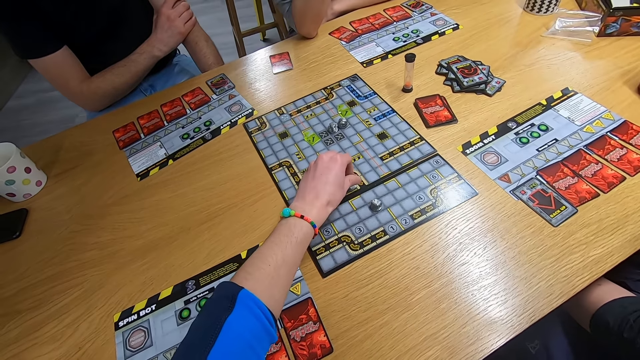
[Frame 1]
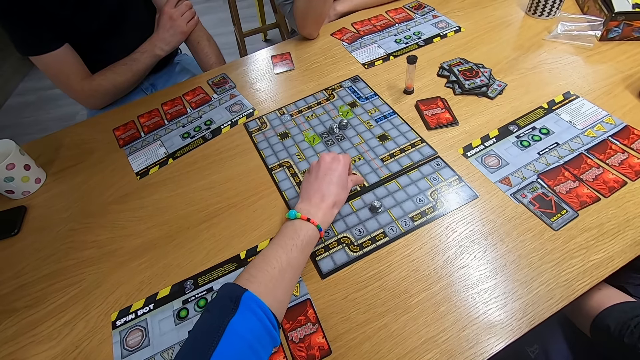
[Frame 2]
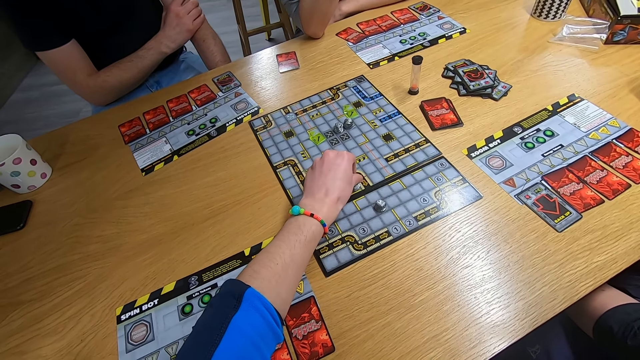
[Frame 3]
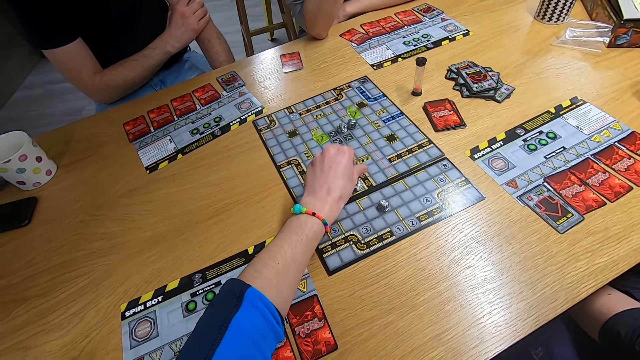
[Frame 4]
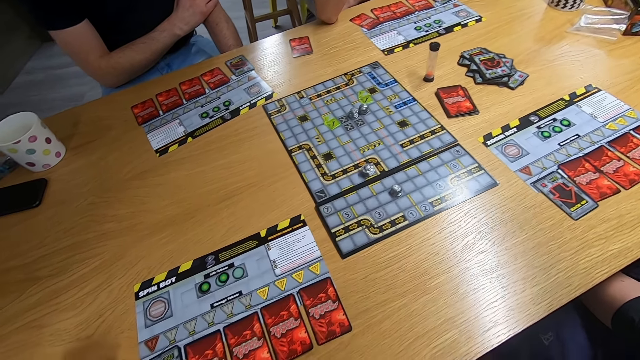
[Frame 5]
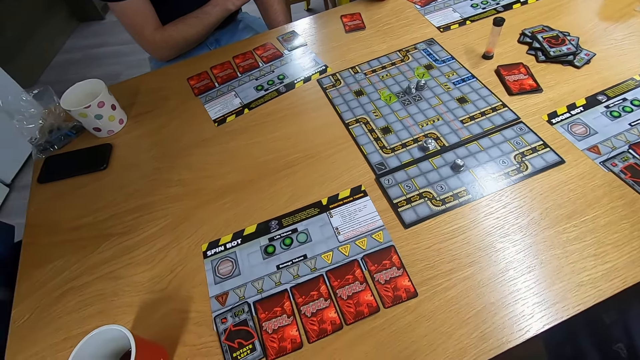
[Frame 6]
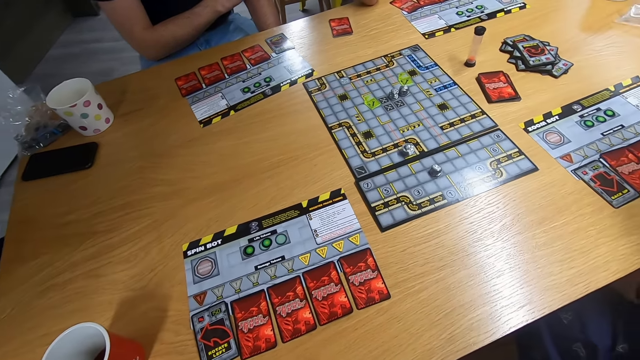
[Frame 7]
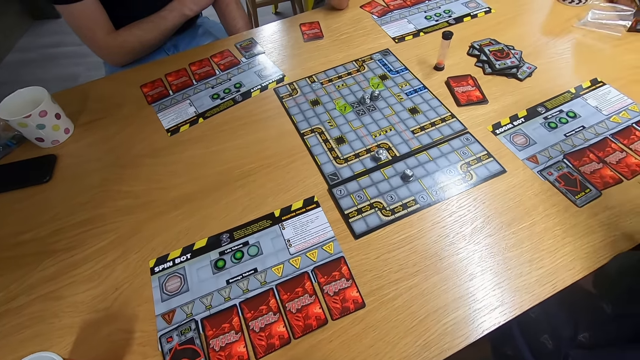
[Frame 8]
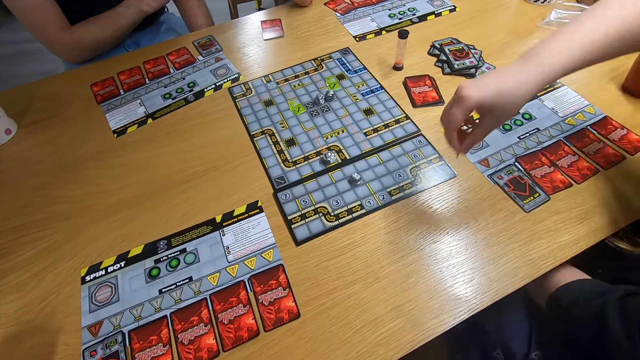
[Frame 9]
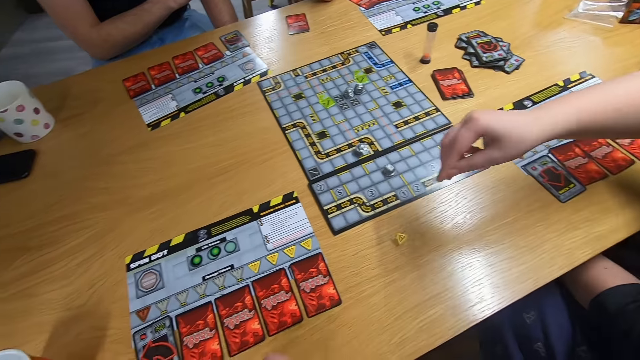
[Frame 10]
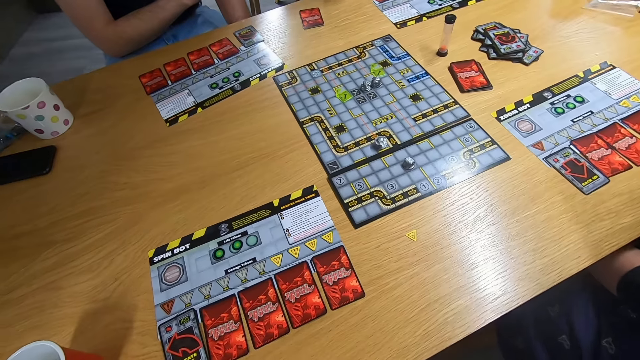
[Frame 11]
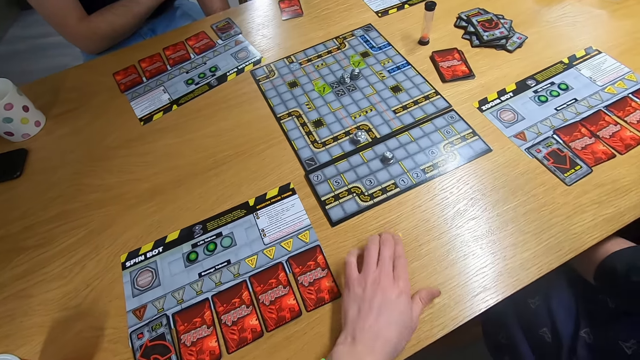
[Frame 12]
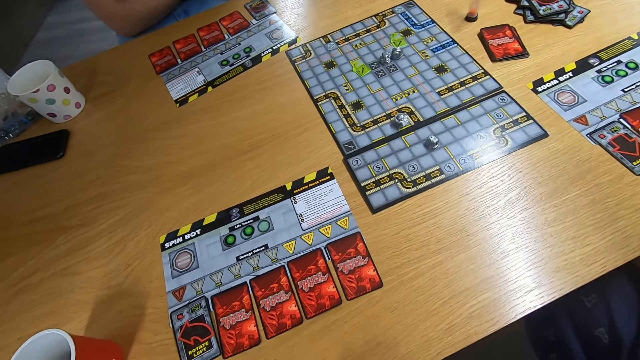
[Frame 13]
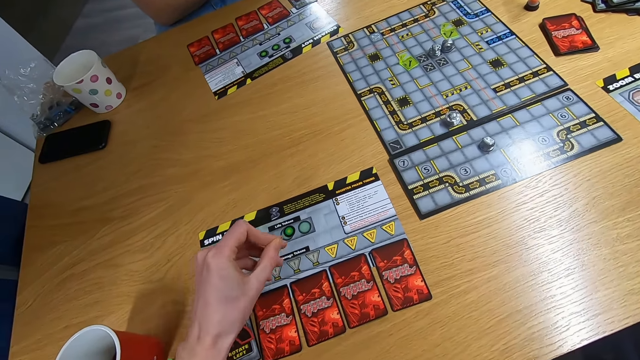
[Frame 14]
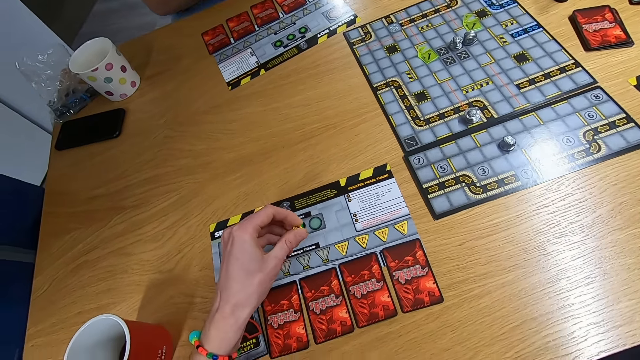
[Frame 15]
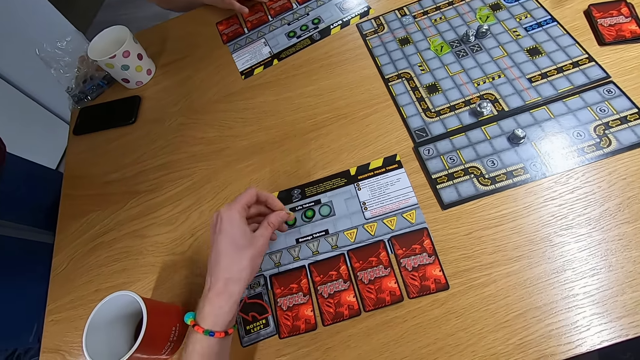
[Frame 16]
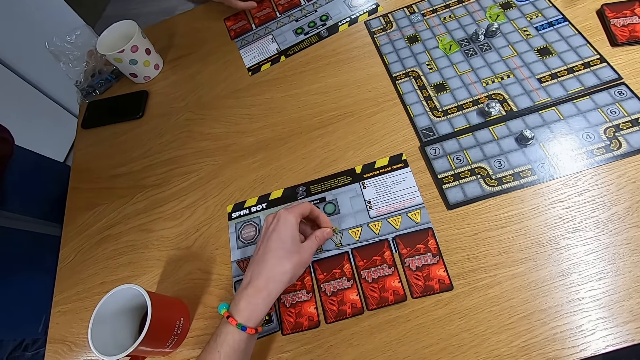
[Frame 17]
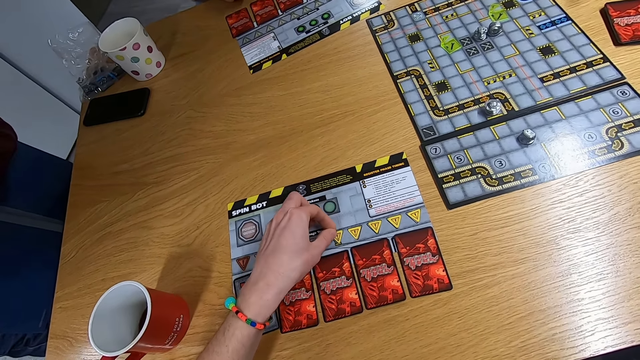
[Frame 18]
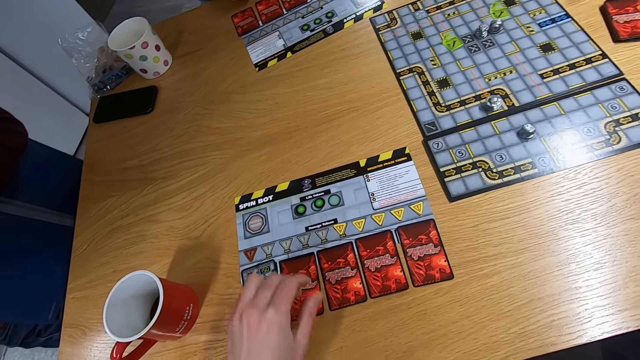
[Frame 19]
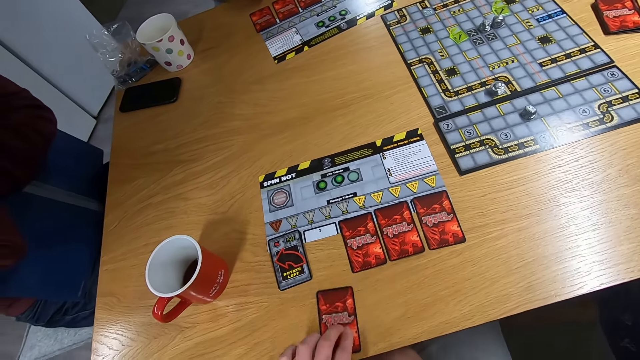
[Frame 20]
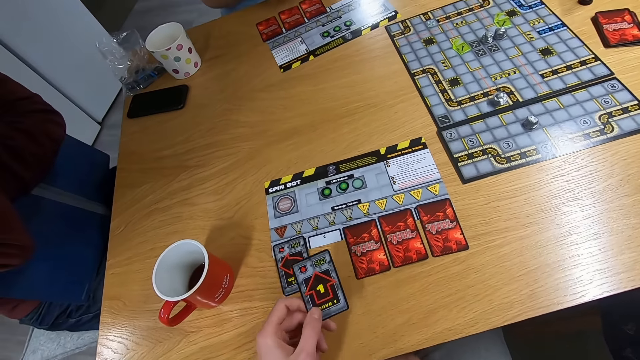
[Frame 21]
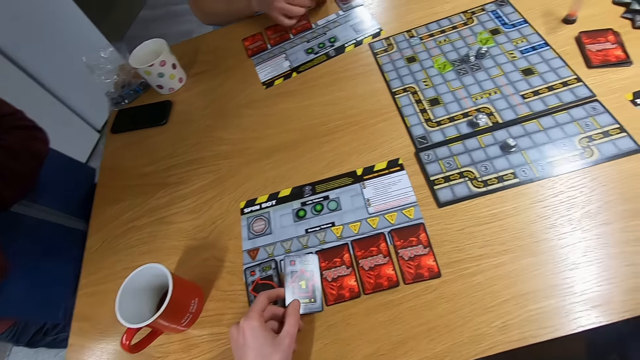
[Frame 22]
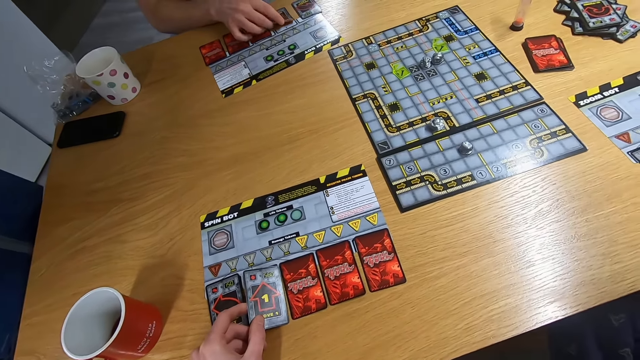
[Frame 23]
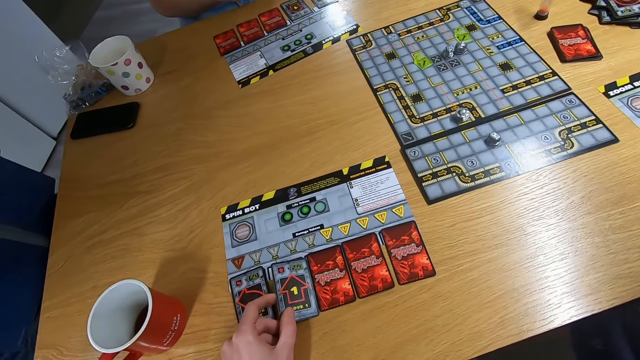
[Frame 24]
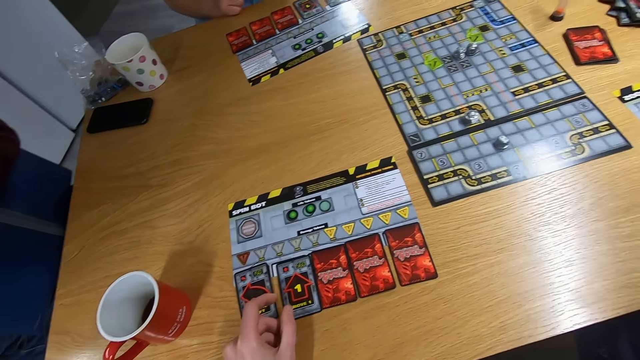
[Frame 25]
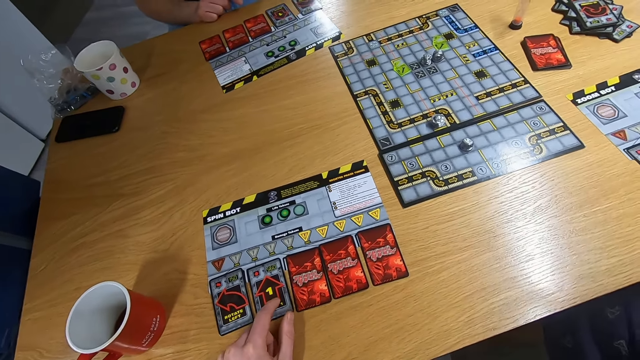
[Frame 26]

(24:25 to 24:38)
The camera wearer plays the board game. They stare at the cards. A lady swings the right hand and drops a board game piece on the desk. The camera wearer swings the left hand and pulls the board game piece with the left hand. They put the board game piece on the board. They pick the card with the left hand and drop the card on the desk. A man picks a card with the right hand.

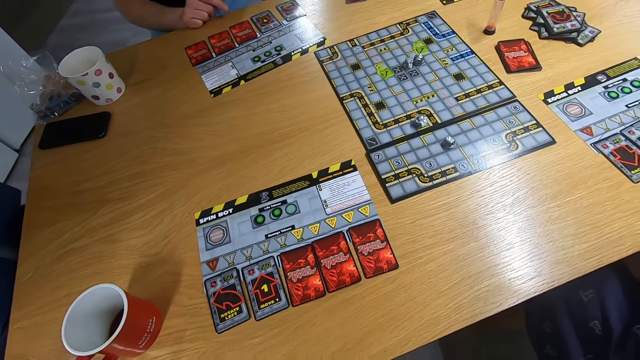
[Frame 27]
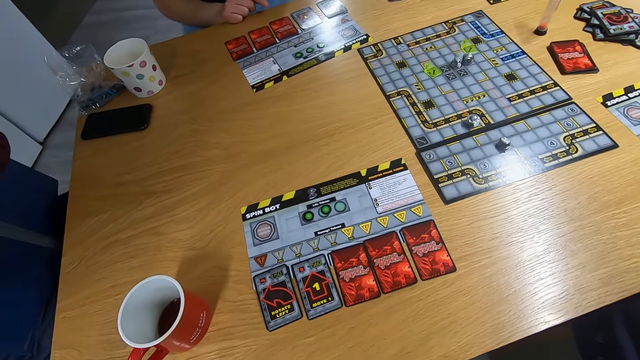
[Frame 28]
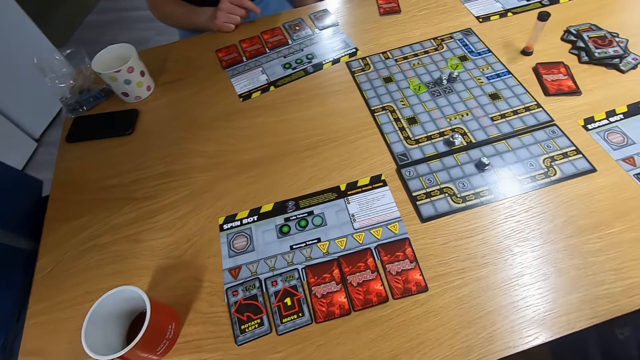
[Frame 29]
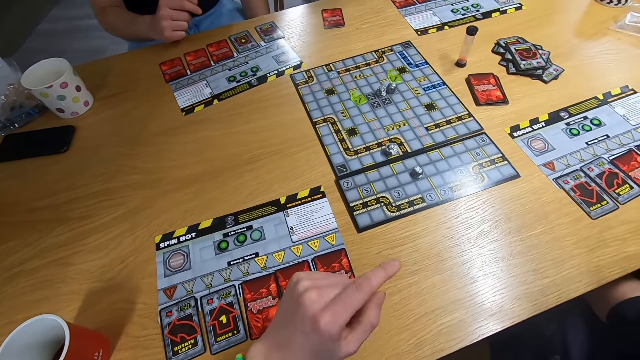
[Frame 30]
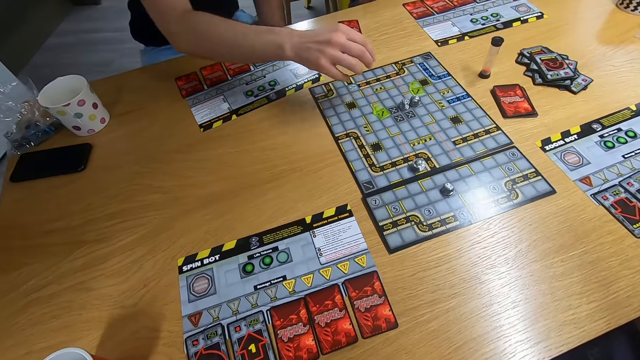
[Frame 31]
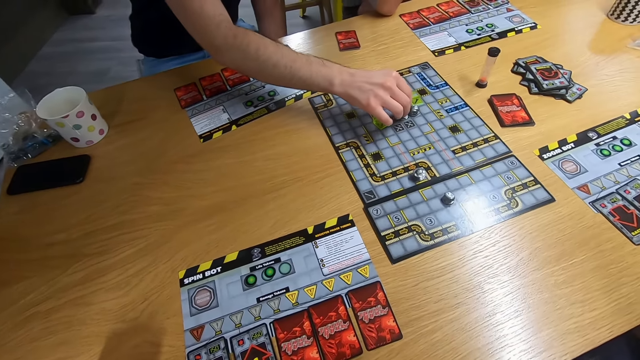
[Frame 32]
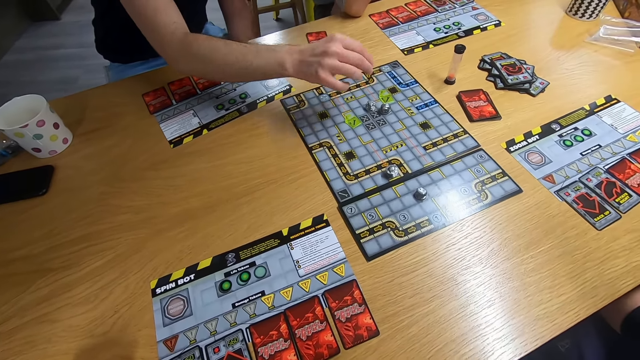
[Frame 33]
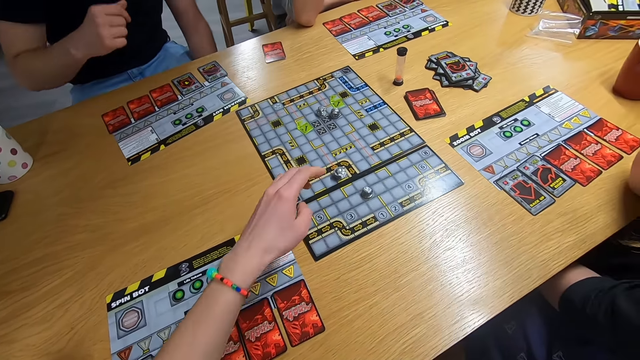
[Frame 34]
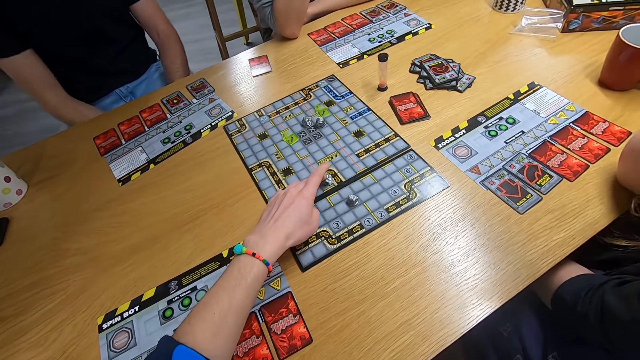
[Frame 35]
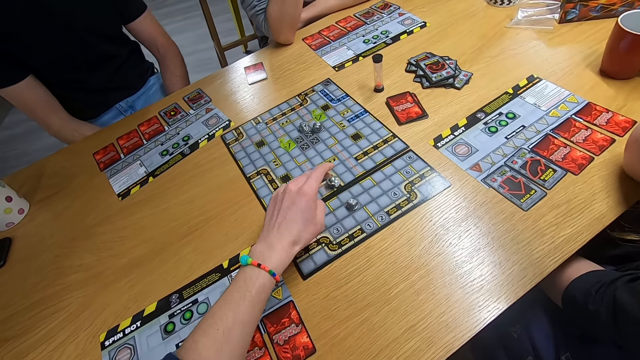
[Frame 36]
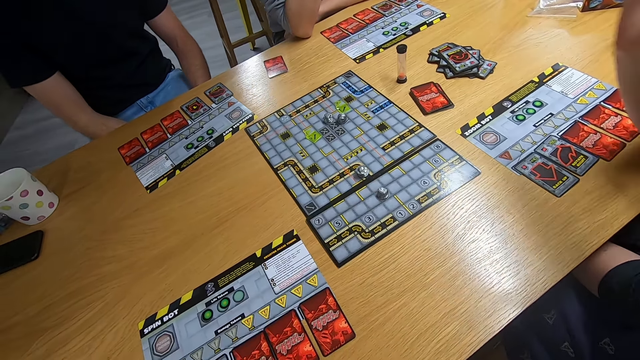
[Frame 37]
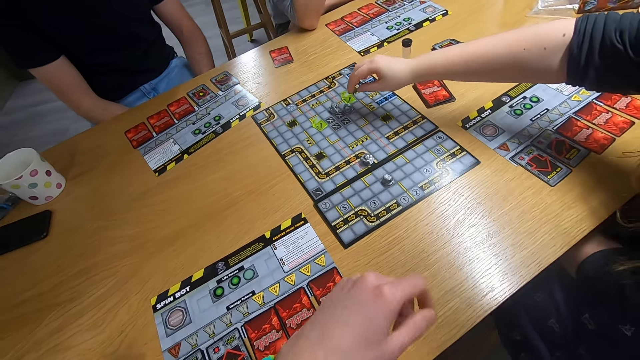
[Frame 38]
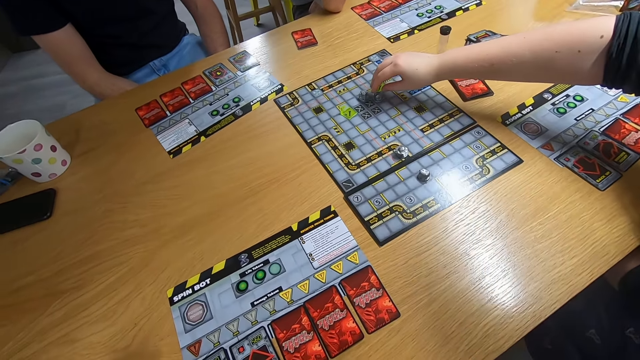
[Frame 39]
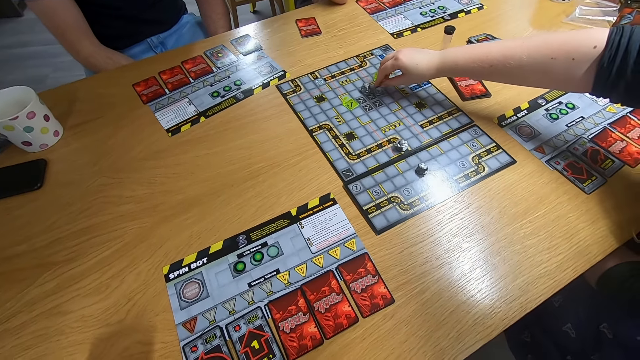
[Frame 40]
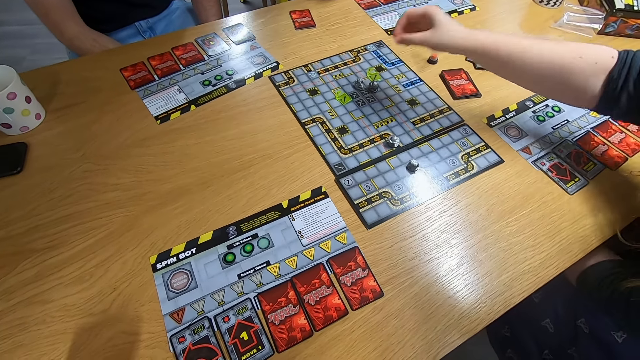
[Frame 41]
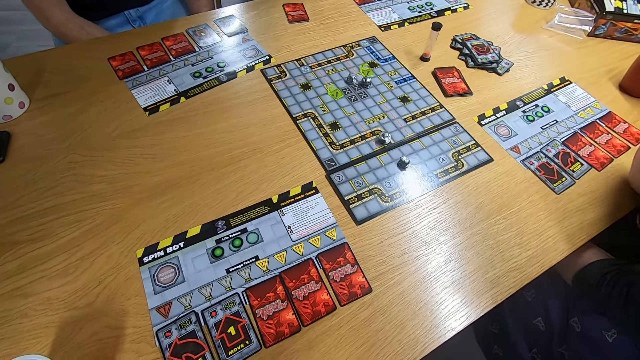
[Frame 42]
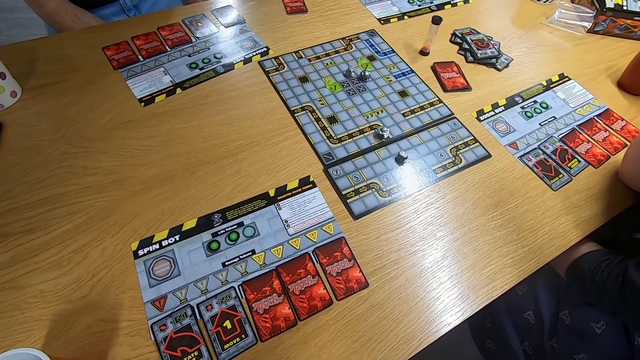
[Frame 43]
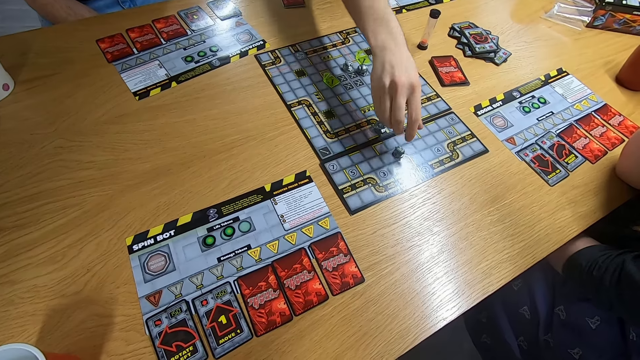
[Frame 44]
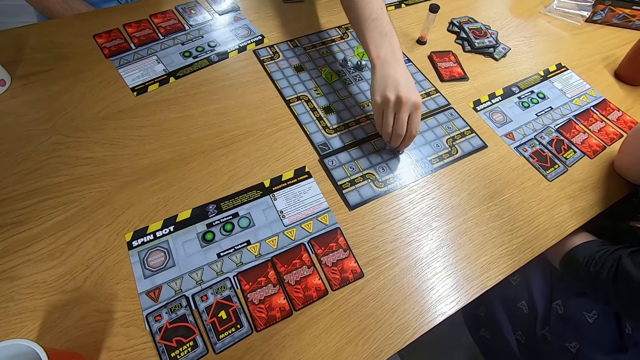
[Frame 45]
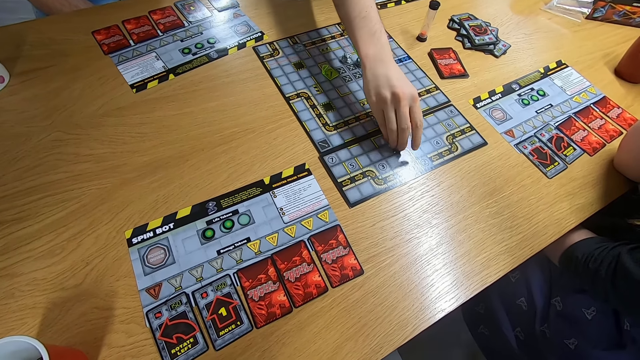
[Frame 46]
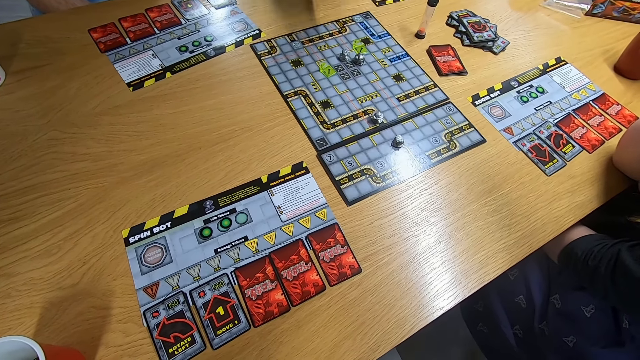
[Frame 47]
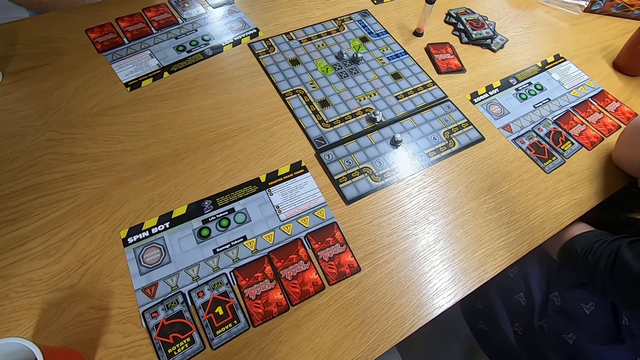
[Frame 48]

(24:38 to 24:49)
The camera wearer stares at the desk. The man plays the board game. The camera wearer swings the left hand and plays the board game with the left hand. They swing the left hand. The lady swings the right hand and plays the board game. Another man swings the right hand and plays the board game. The first man swings both hands.
